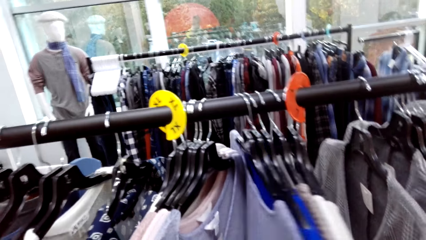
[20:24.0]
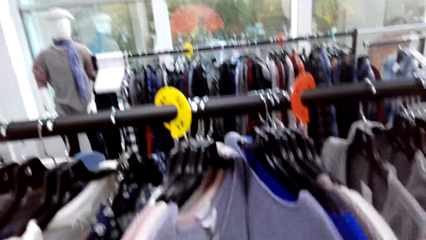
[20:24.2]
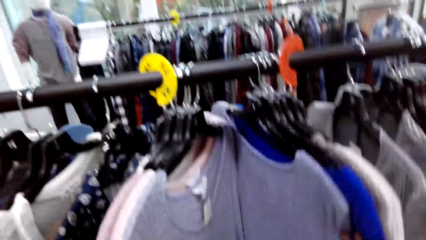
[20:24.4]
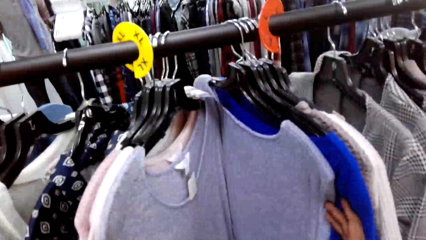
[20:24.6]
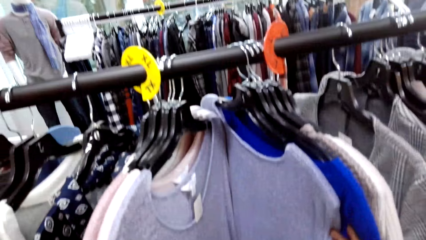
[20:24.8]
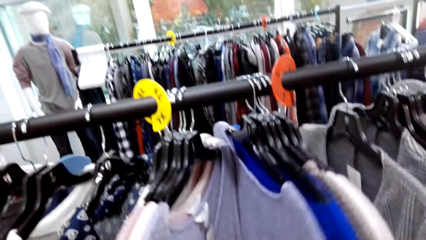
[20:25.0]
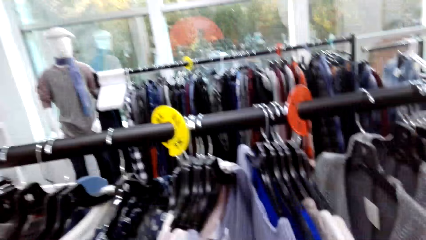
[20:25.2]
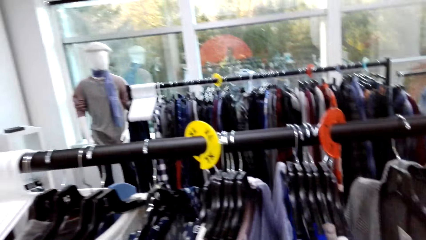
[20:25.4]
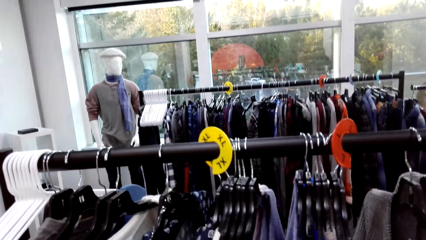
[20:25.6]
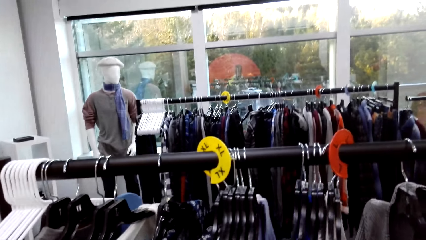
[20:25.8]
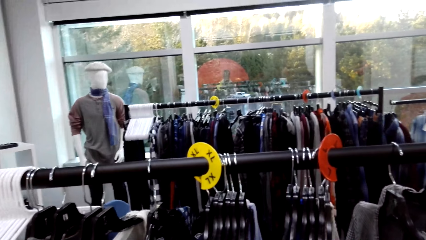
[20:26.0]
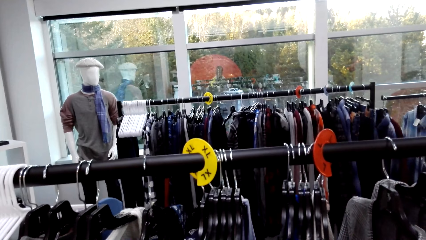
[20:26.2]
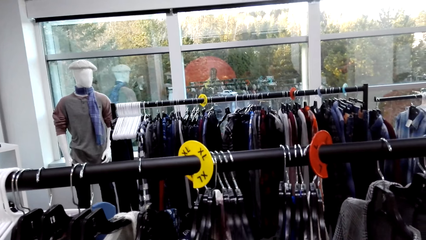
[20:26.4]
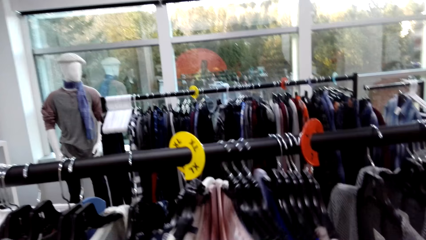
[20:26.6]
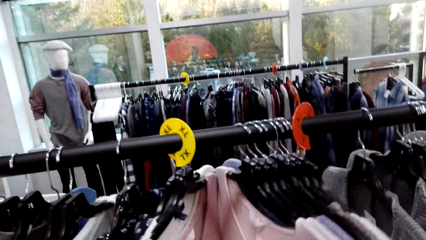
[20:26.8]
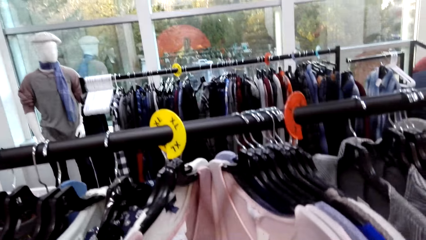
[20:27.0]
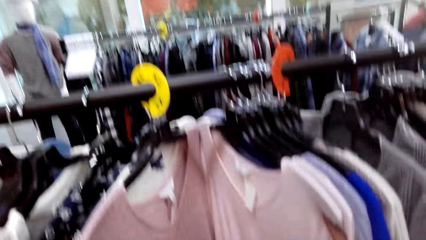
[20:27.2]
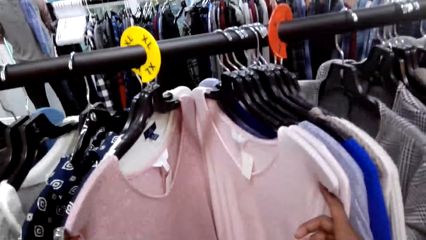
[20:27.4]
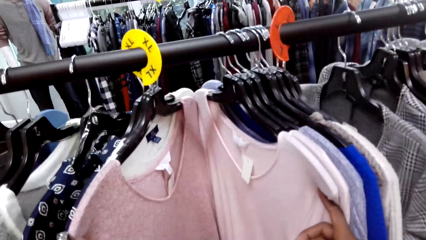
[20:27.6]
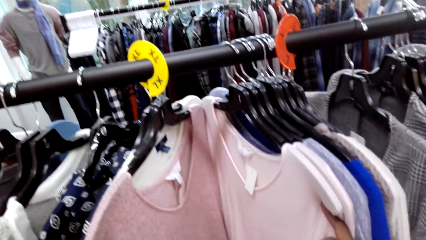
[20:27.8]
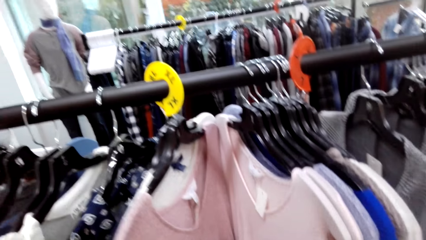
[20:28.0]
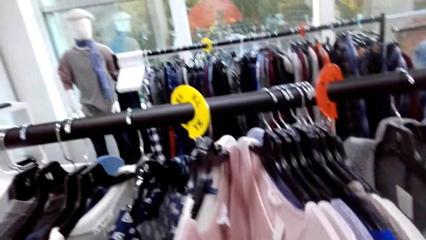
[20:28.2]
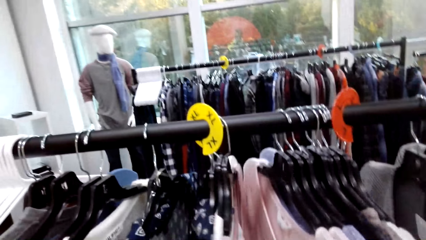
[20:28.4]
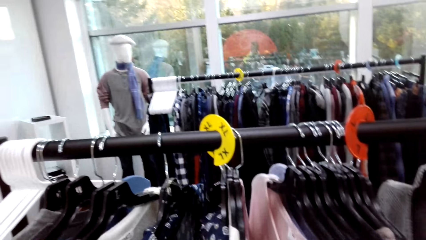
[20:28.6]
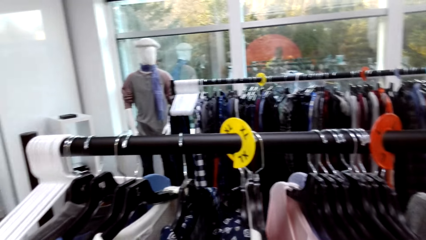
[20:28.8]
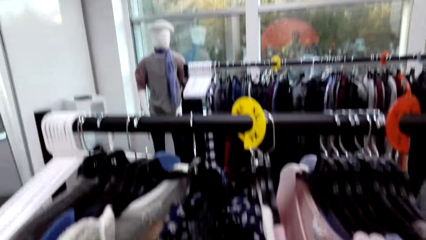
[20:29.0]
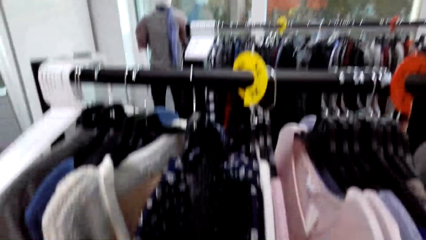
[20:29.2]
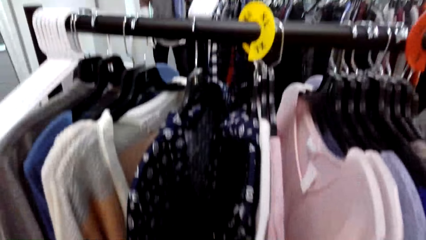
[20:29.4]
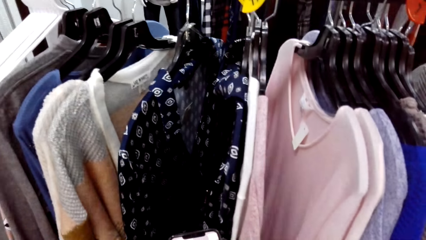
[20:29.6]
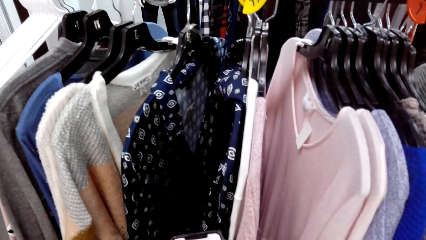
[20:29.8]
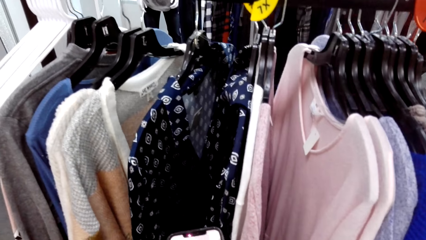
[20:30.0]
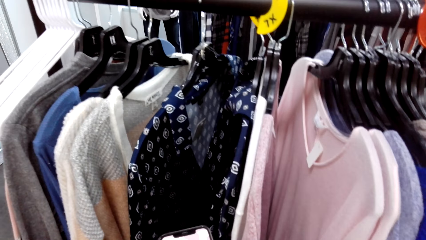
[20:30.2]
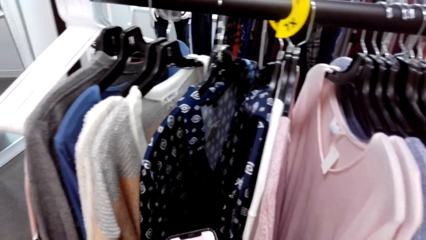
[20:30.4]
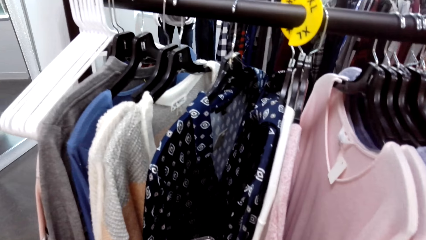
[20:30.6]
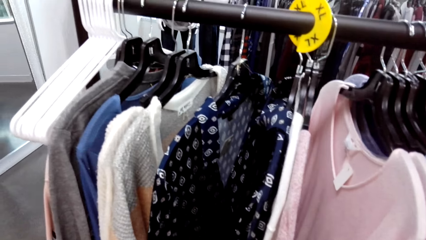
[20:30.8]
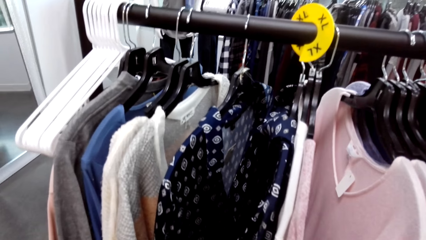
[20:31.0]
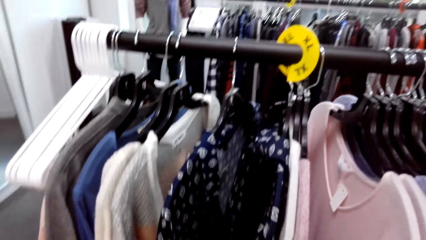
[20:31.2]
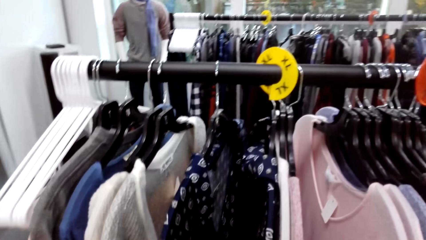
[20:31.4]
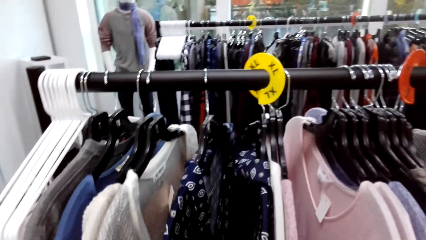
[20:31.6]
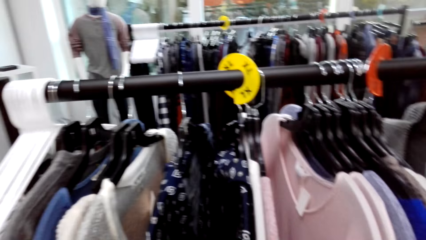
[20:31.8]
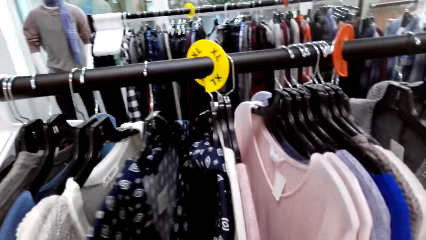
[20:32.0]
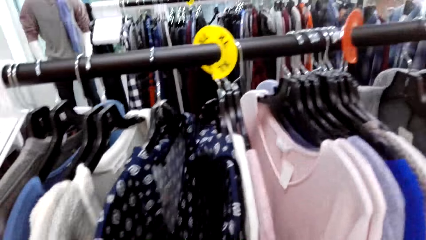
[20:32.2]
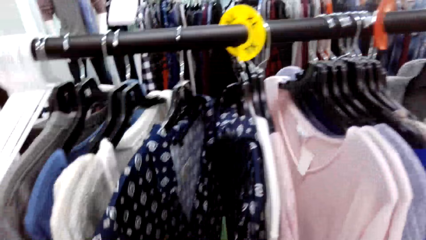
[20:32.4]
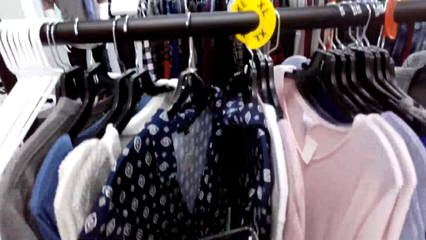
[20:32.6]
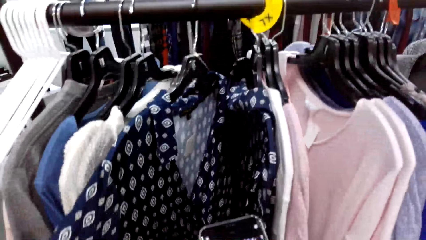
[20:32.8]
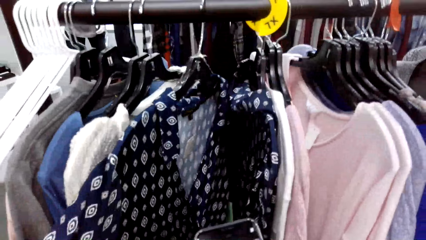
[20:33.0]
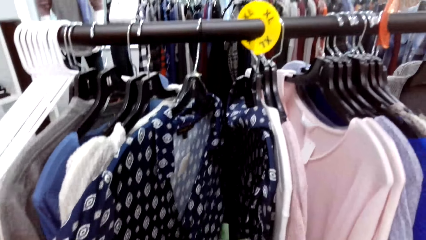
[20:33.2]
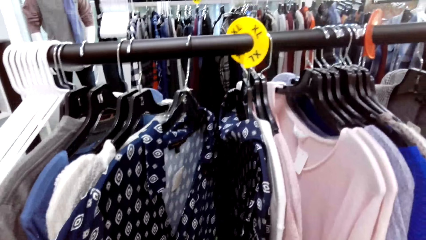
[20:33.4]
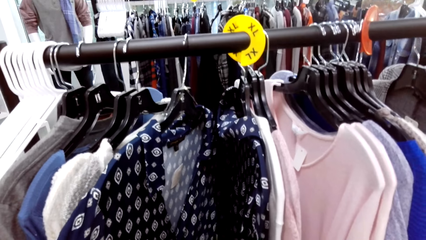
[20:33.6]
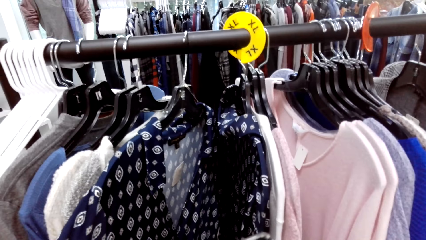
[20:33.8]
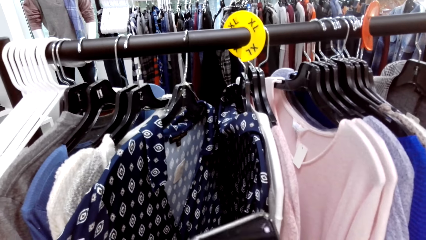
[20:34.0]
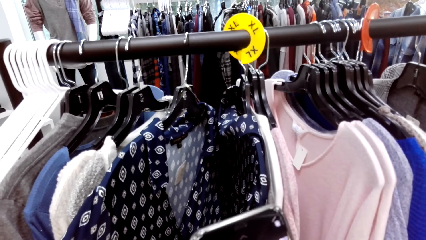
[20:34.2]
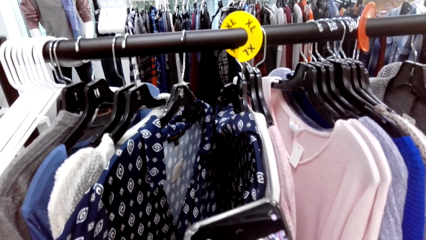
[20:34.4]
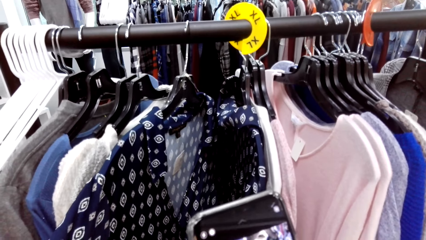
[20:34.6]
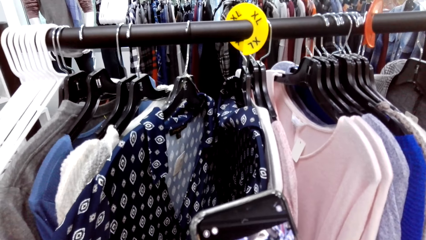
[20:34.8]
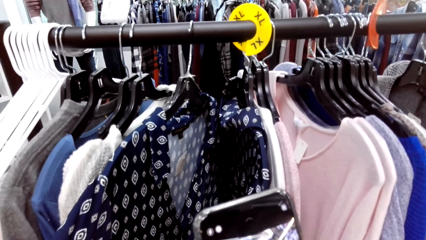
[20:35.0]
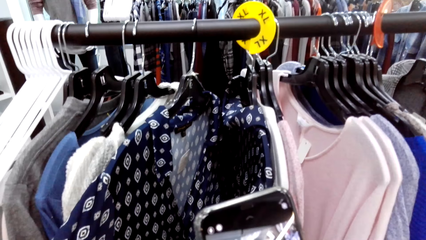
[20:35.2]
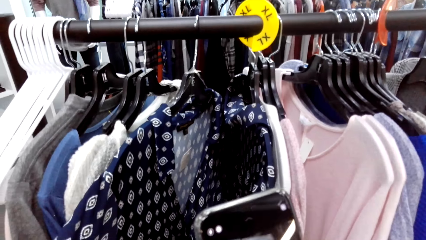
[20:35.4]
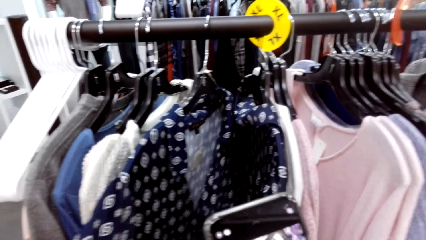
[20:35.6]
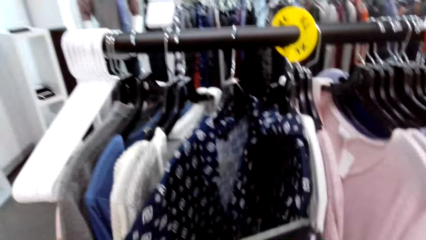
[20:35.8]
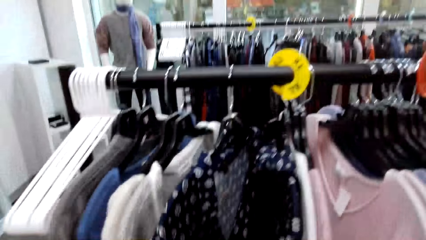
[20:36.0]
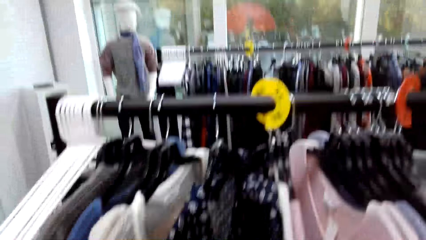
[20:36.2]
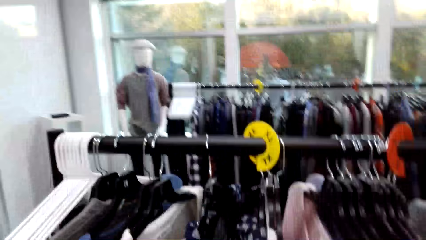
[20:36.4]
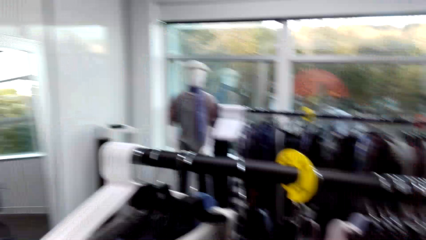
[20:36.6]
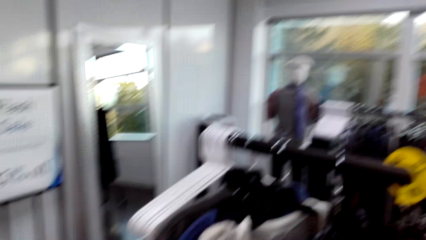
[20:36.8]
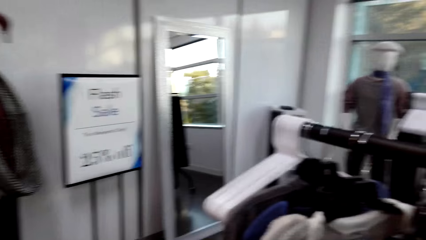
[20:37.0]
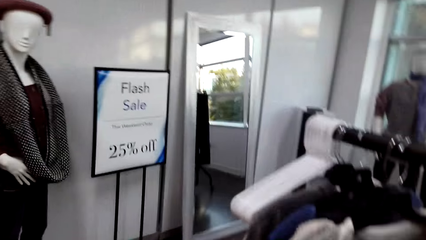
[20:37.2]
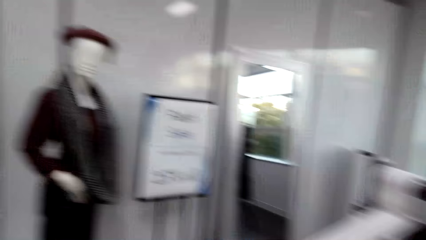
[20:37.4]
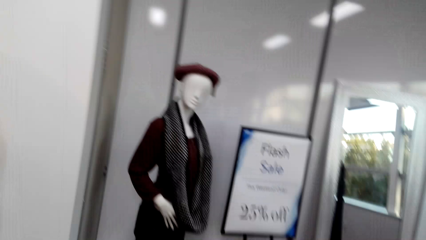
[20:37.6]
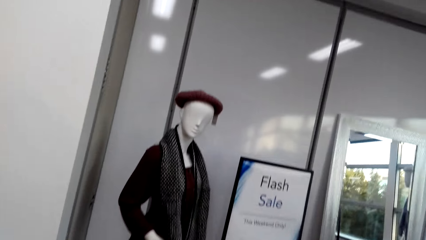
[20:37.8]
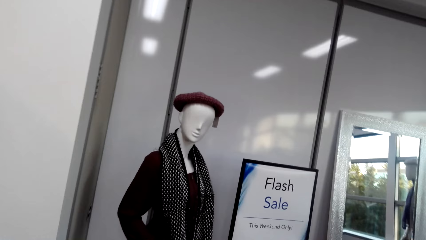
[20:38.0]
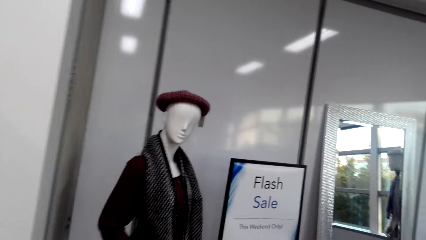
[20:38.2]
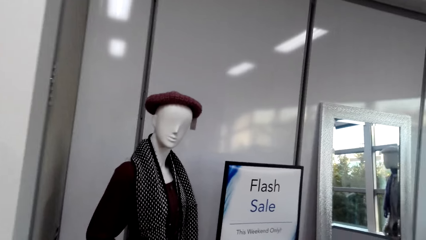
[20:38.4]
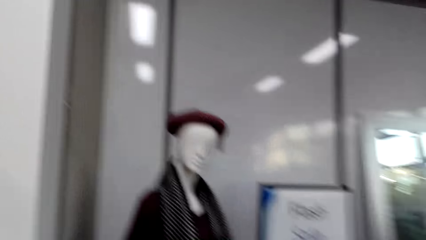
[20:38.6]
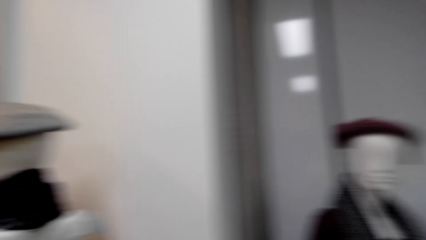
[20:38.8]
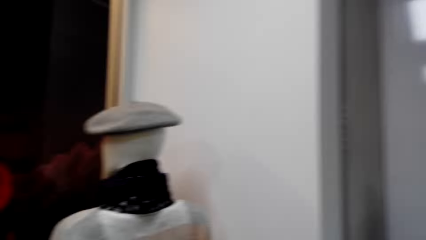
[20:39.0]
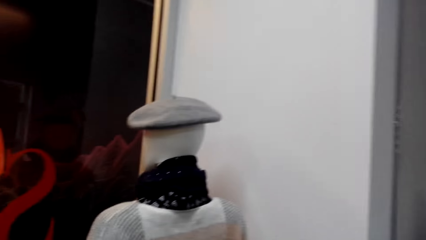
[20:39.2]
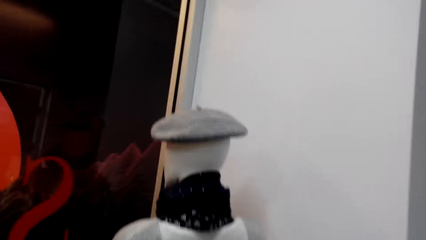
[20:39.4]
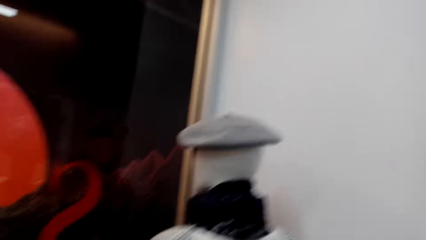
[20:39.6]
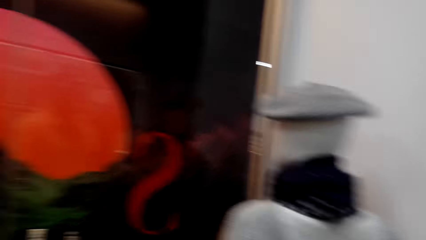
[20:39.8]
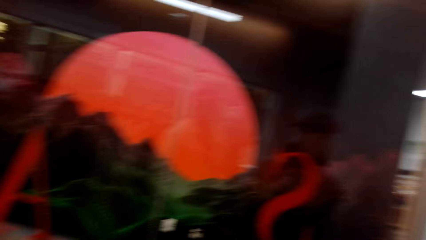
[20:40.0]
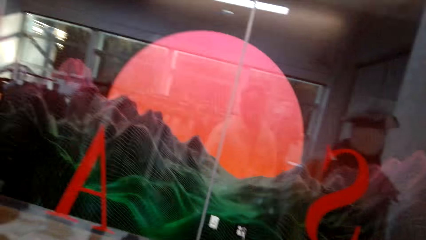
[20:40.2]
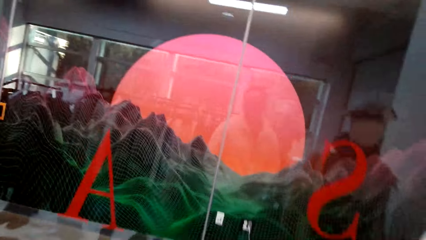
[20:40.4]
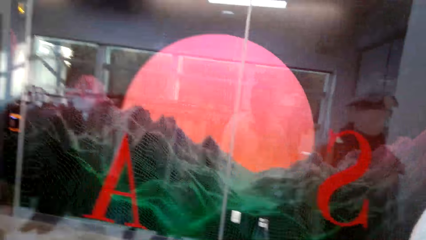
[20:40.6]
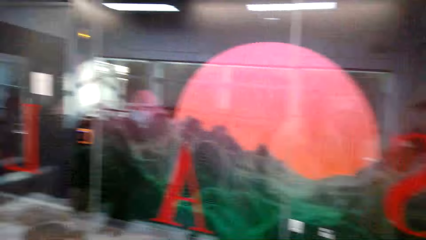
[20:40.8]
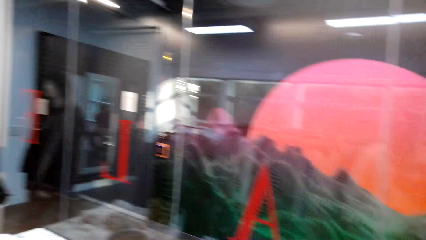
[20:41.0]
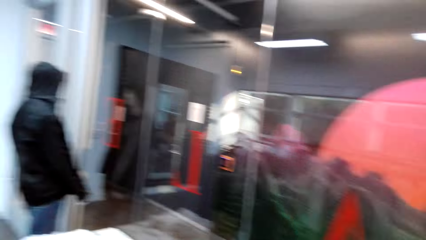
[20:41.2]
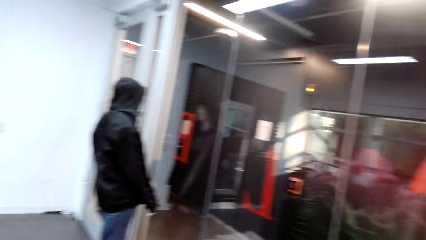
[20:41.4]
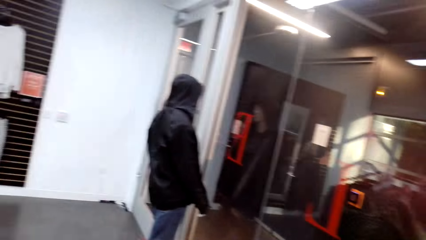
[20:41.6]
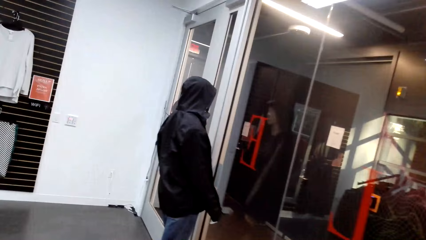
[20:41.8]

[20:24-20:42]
The camera wearer holds a sweater. They hold the sweater again. They look around. They capture a picture with a phone. They hold a blouse. They capture a picture with the phone. They look around. They walk in the boutique. They walk in the boutique again. They look around and turn around.
